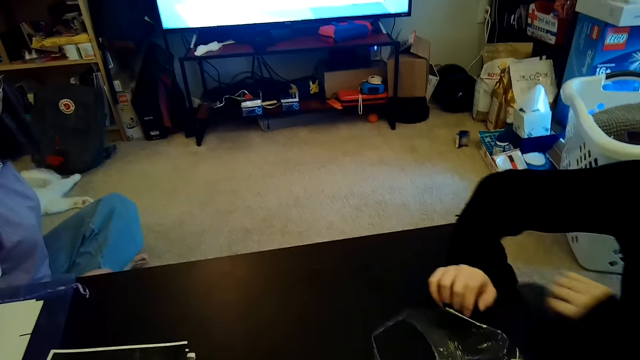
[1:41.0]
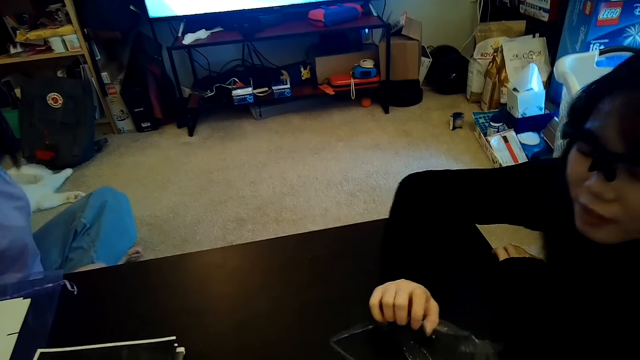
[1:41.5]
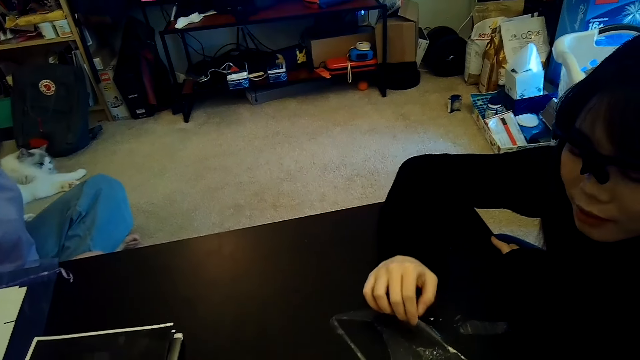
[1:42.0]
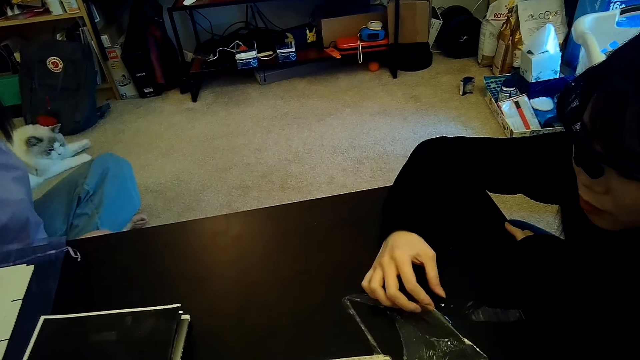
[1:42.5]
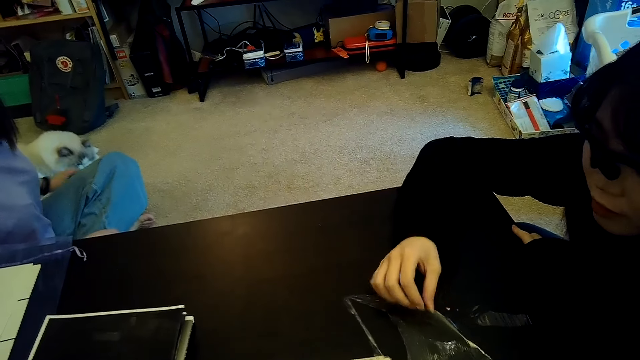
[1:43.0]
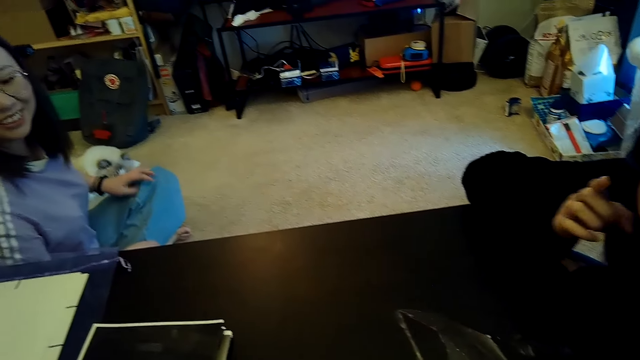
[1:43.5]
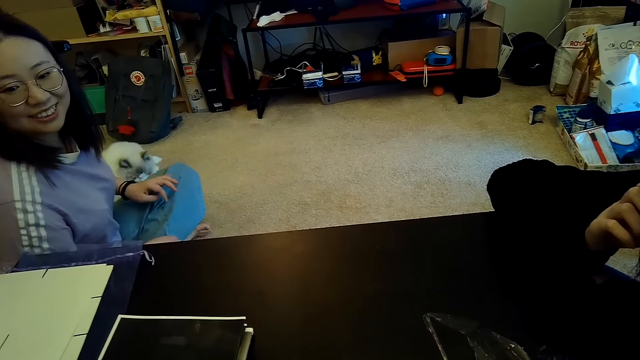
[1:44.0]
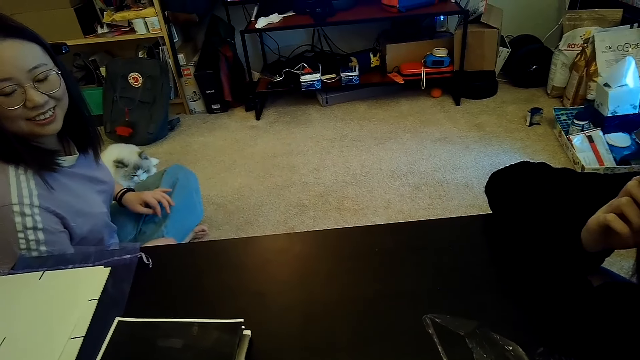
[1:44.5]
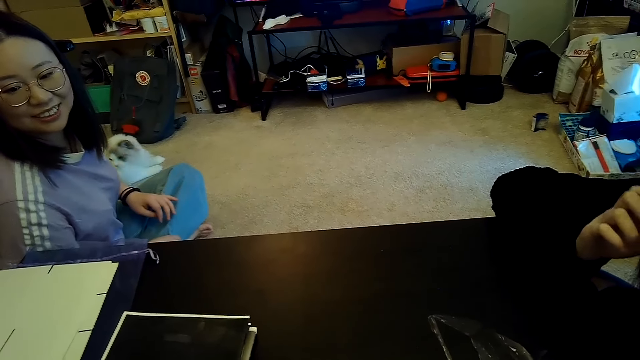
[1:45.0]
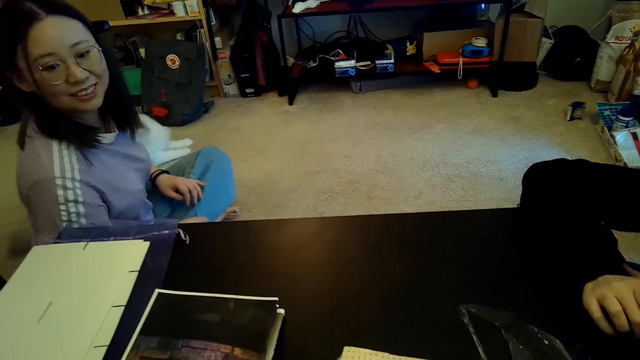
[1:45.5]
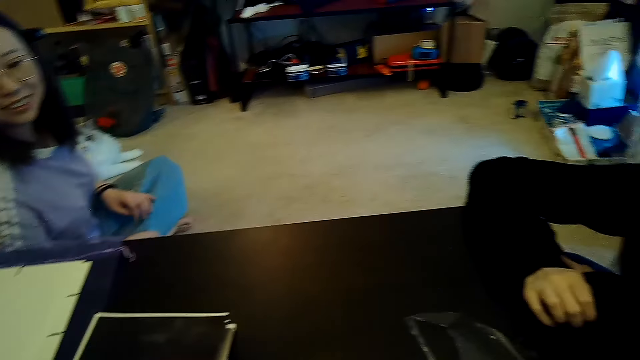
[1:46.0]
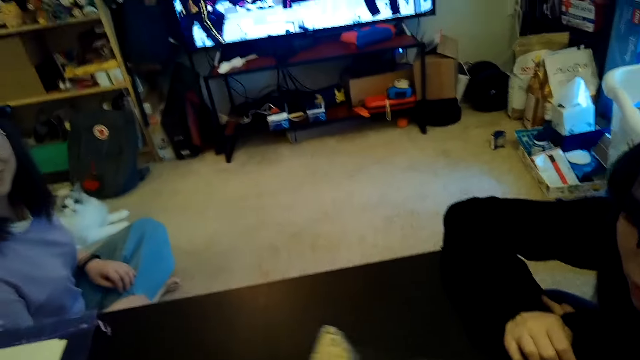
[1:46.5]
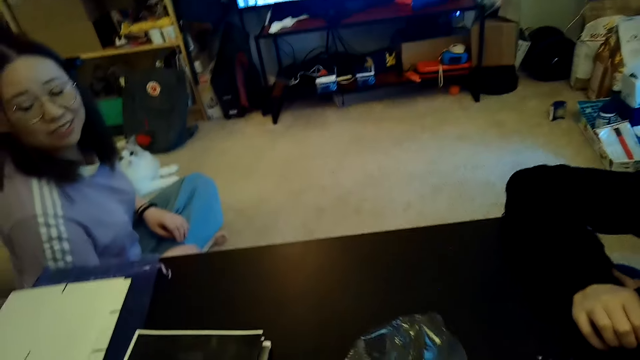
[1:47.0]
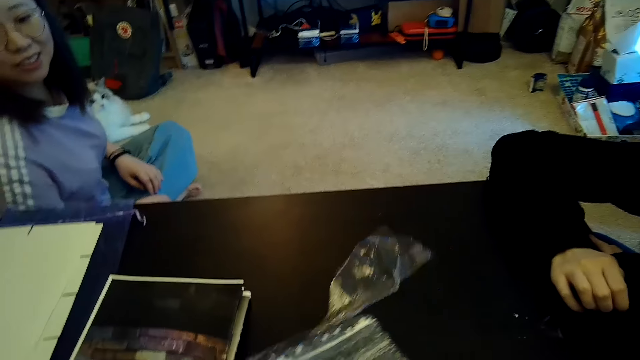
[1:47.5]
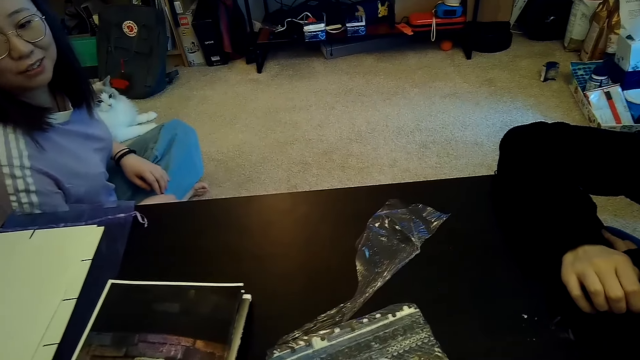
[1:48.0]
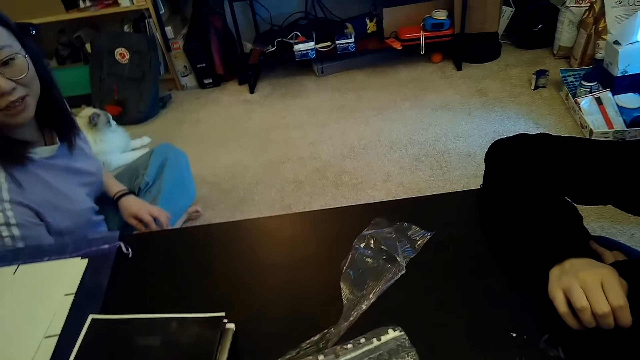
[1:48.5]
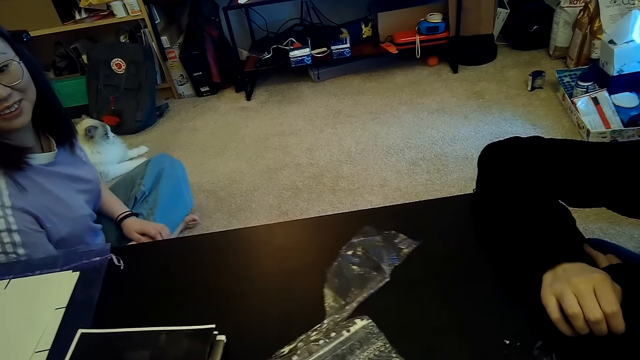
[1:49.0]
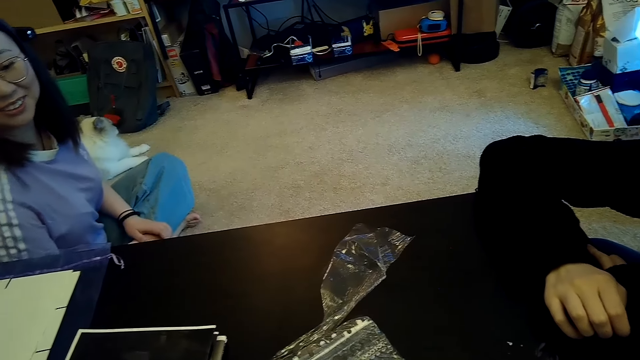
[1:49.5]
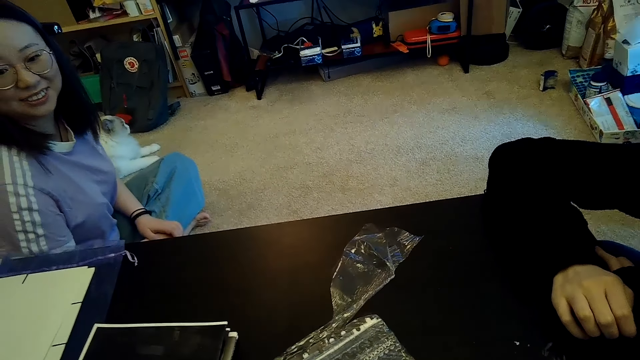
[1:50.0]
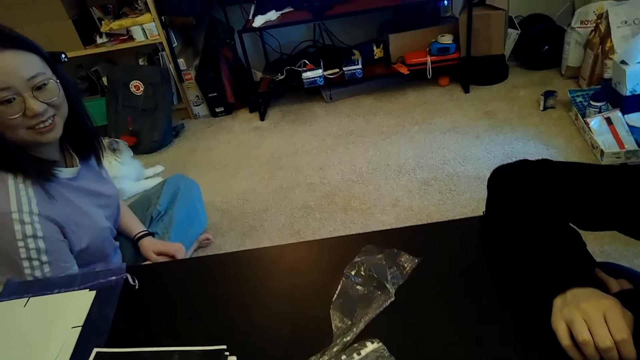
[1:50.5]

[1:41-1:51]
The camera wearer talks to someone.

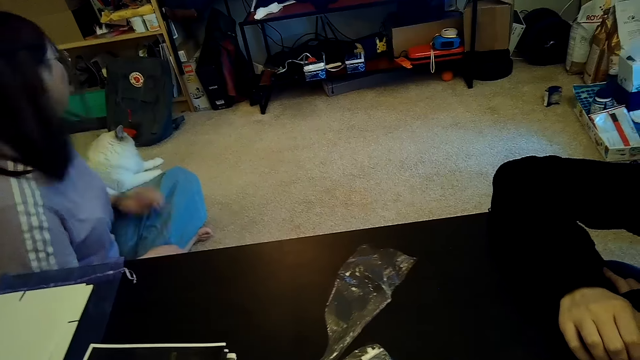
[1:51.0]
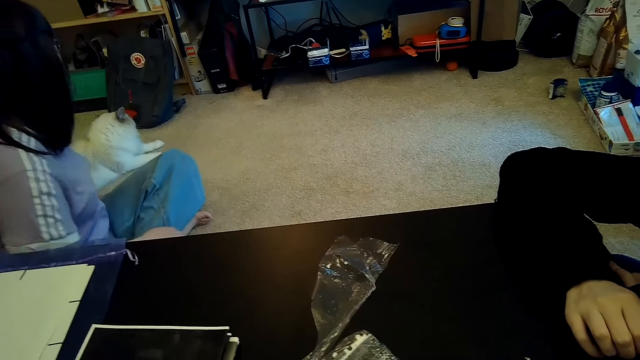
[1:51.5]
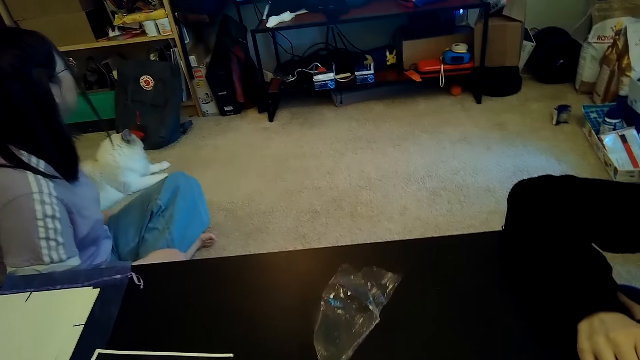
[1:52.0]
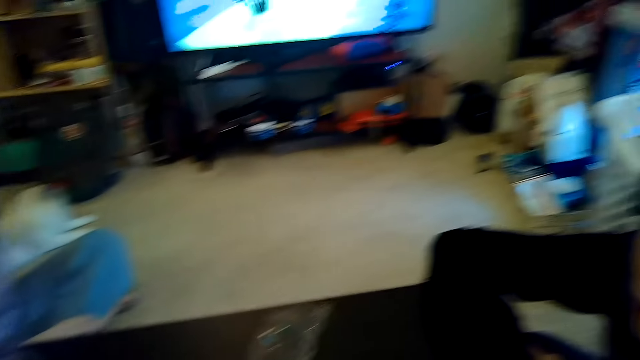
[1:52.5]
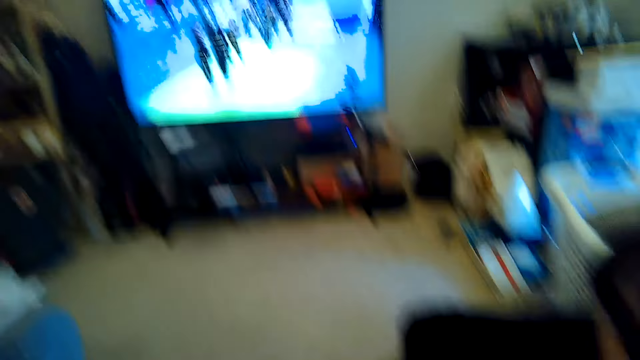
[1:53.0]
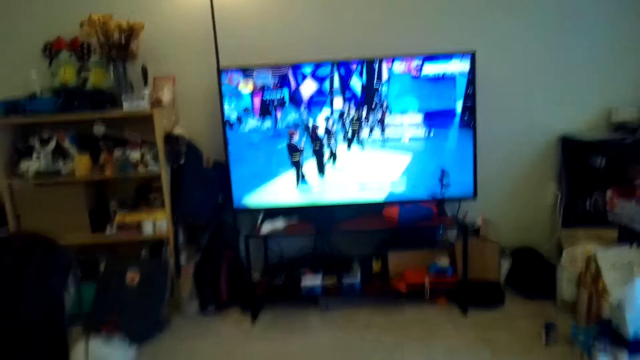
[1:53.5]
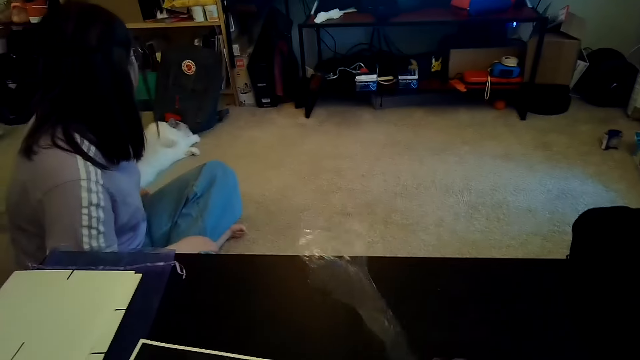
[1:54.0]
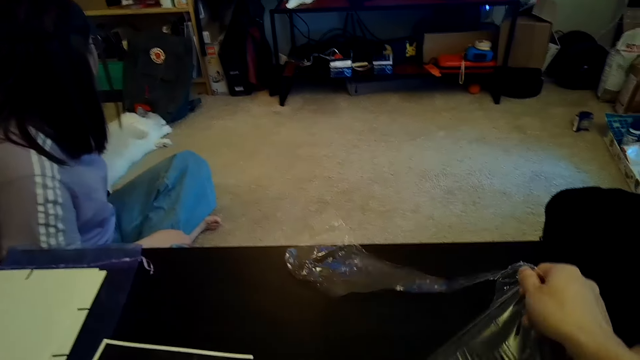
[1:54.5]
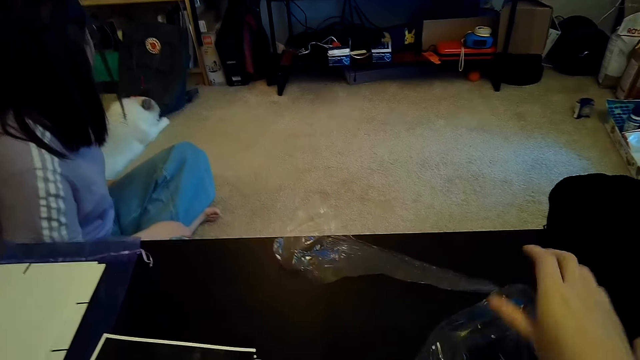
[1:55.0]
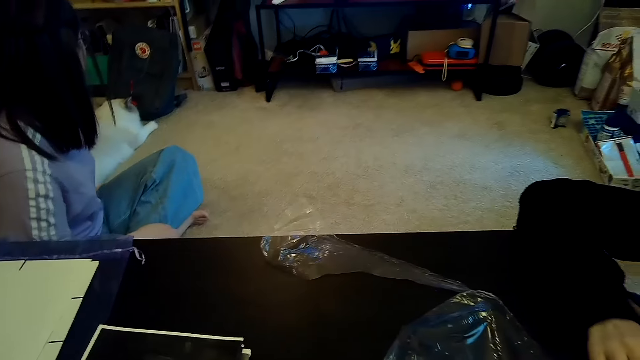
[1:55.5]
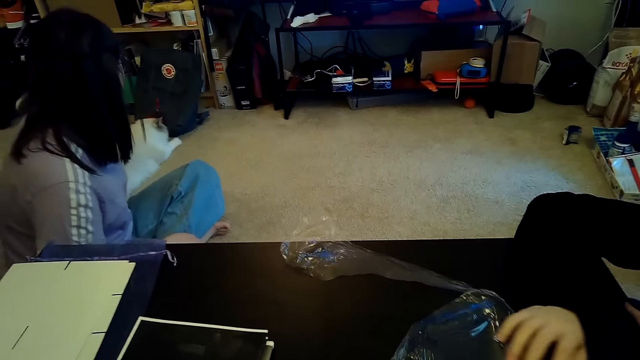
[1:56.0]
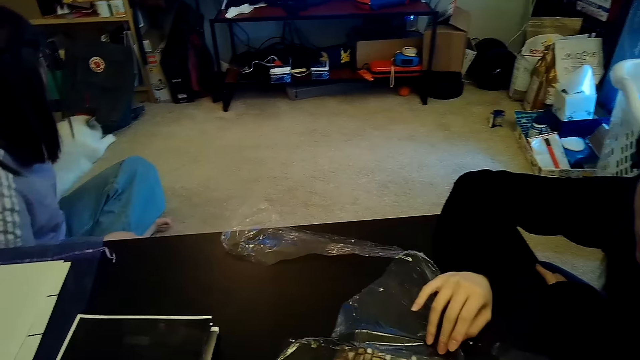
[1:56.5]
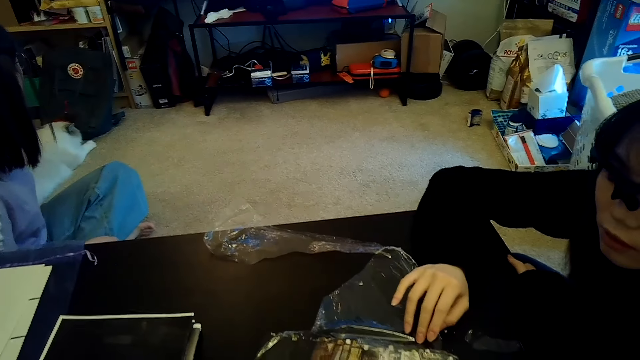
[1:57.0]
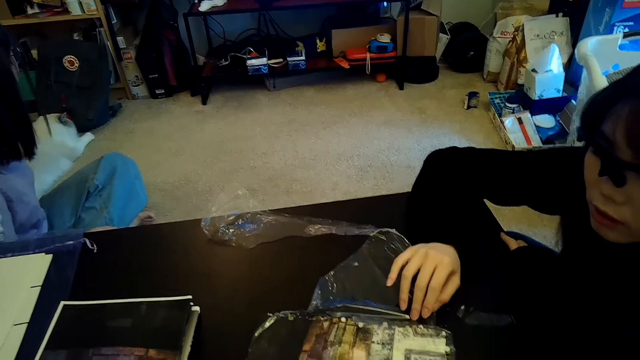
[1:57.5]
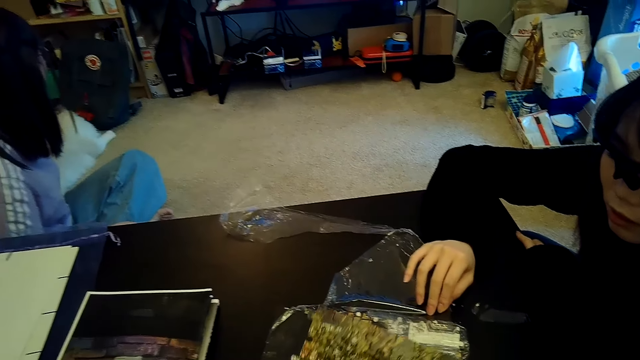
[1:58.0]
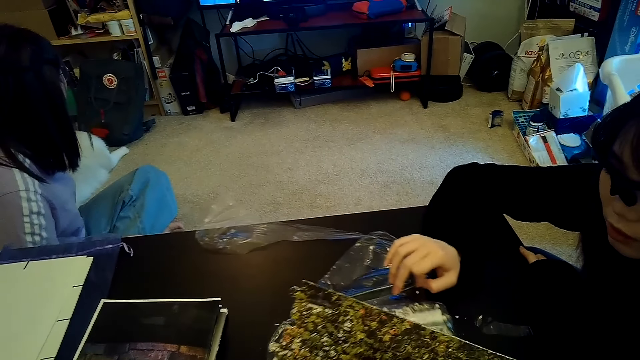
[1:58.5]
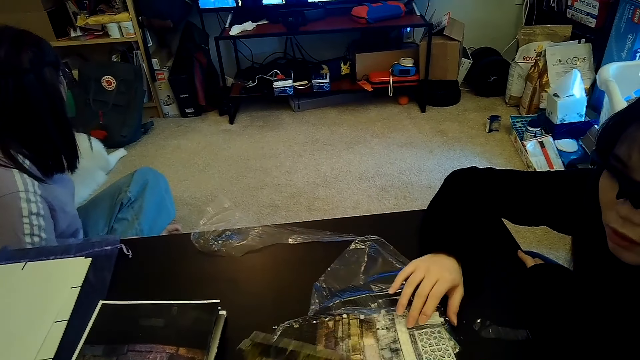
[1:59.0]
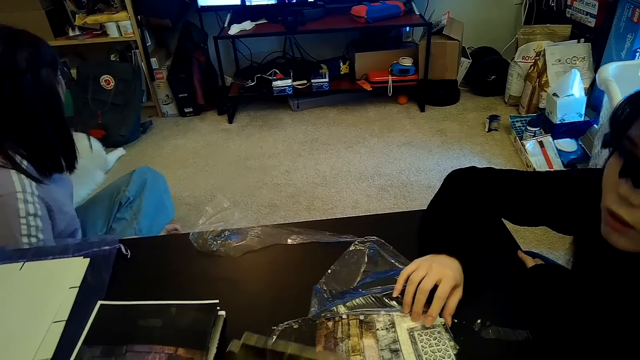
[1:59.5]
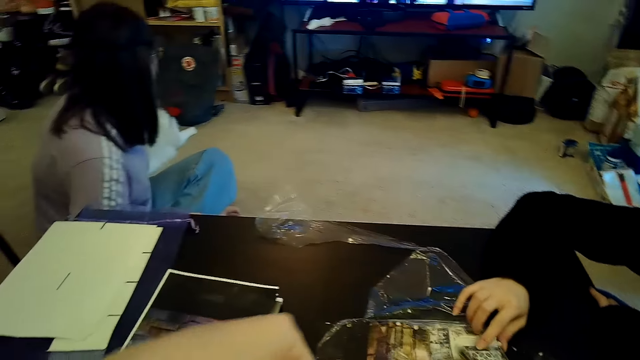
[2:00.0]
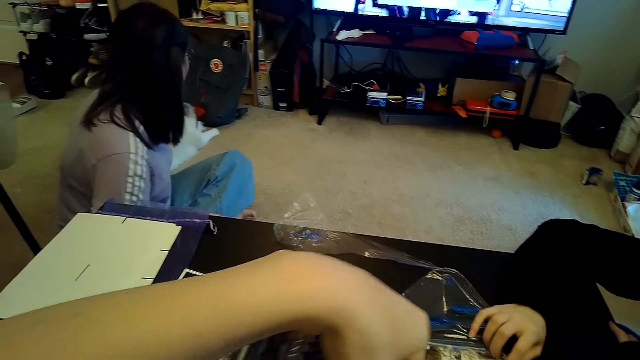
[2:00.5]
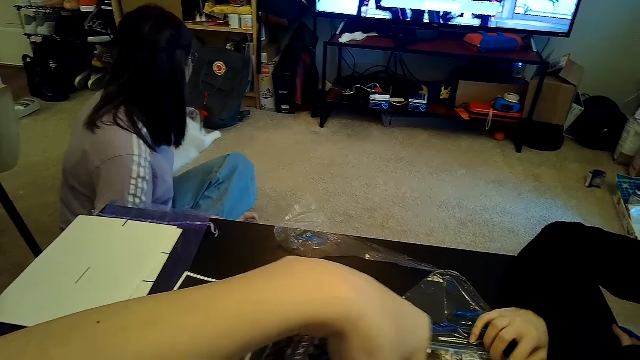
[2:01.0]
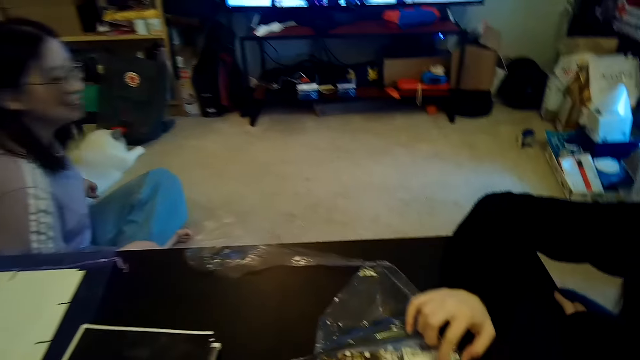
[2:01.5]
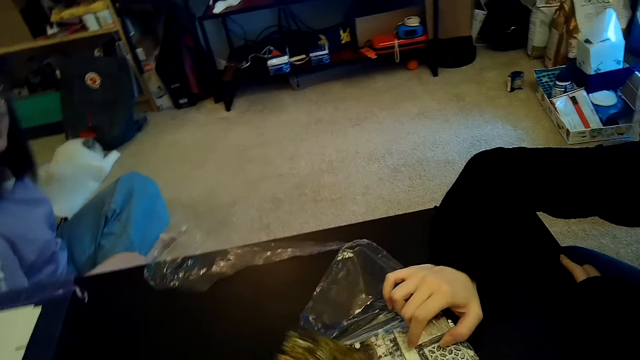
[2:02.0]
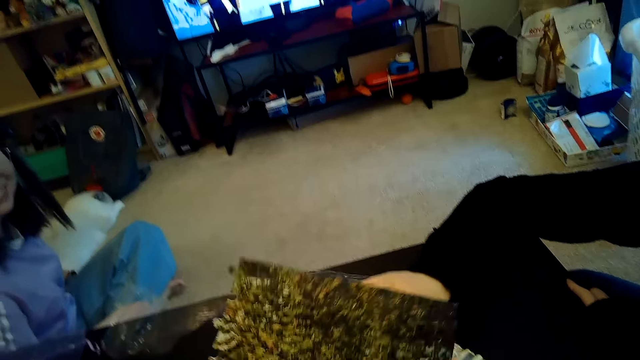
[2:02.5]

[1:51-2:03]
The camera wearer watches TV. They hold a jigsaw puzzle.
